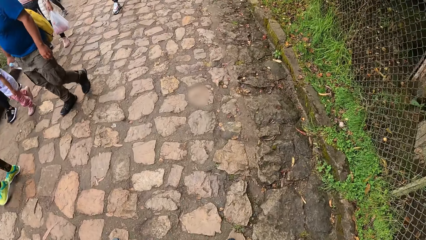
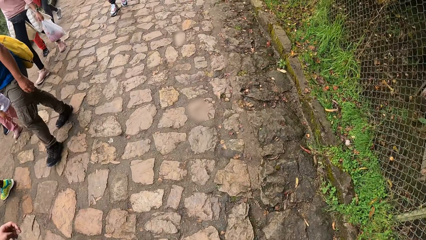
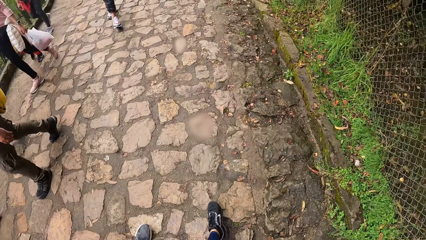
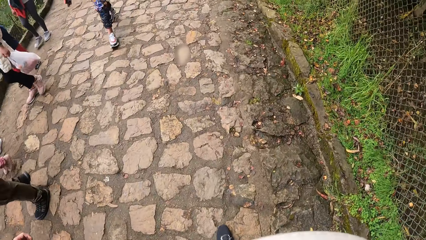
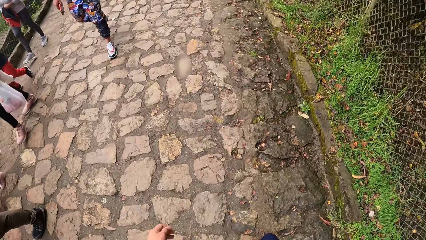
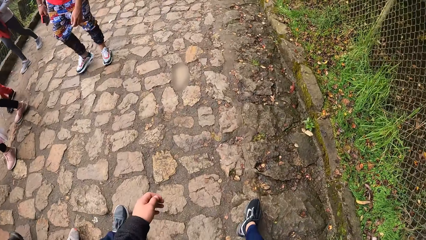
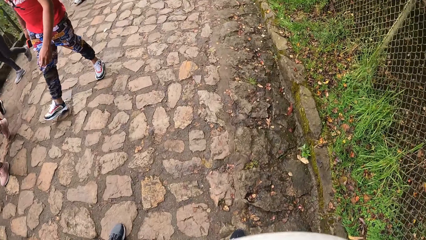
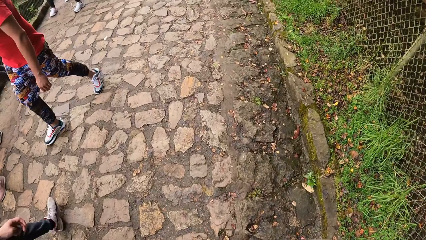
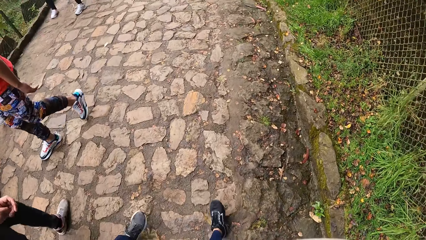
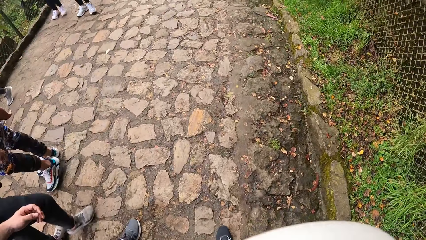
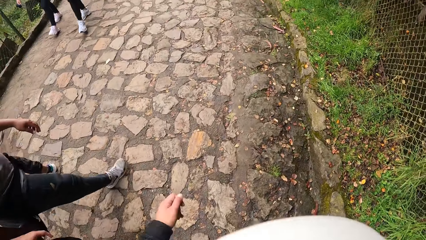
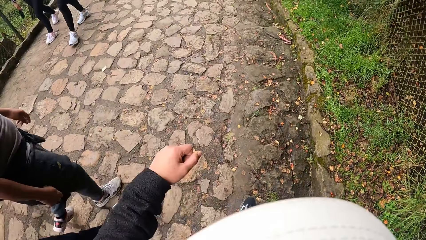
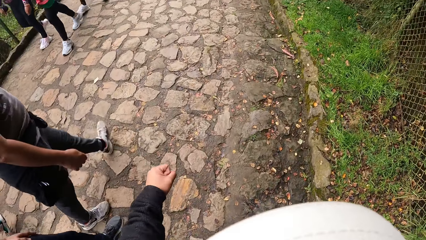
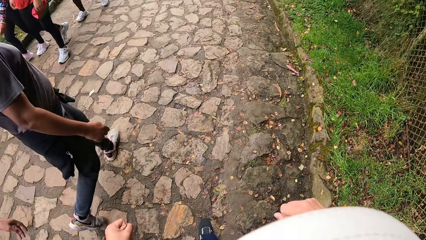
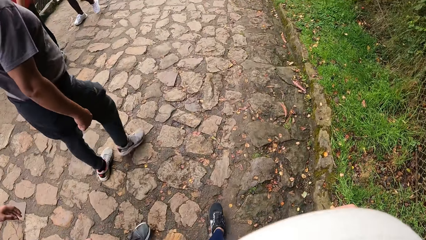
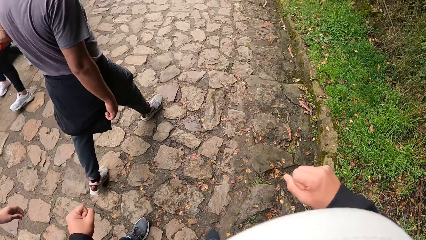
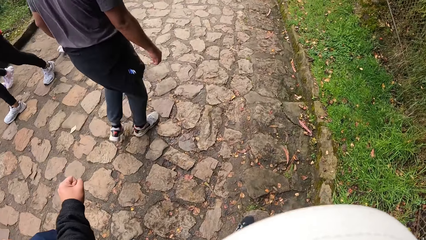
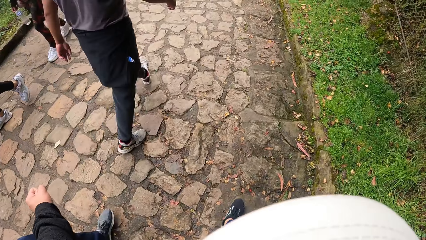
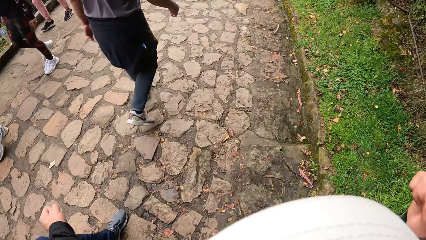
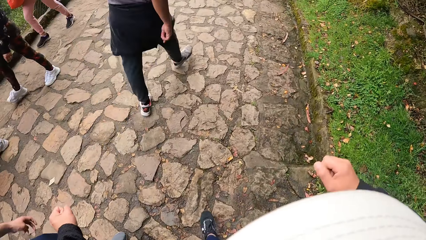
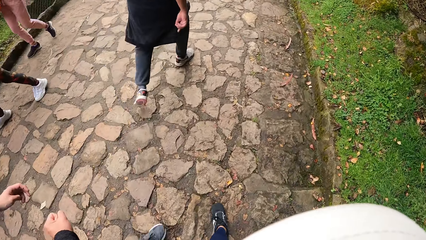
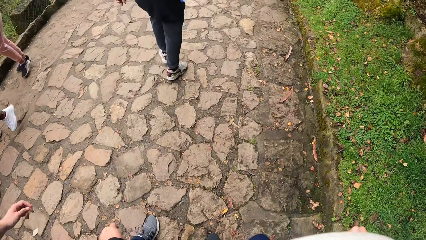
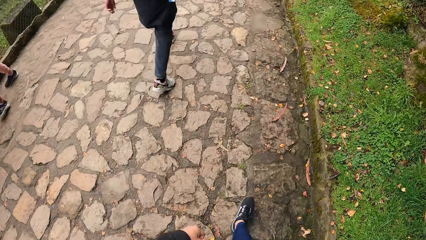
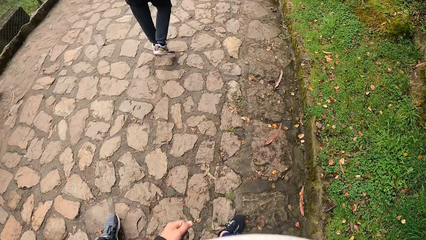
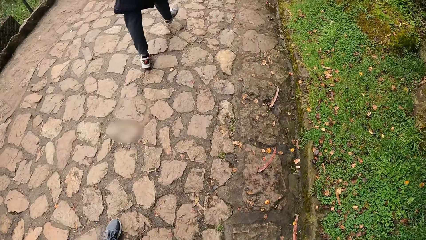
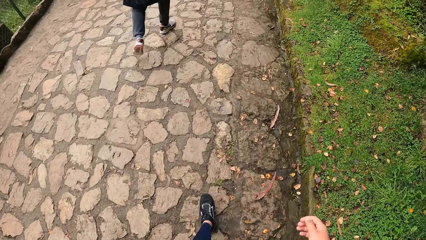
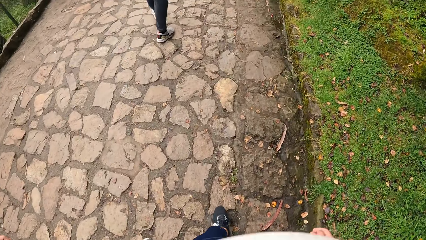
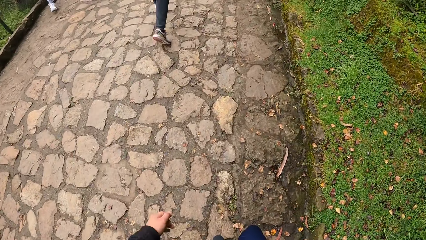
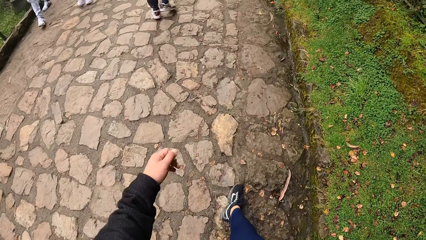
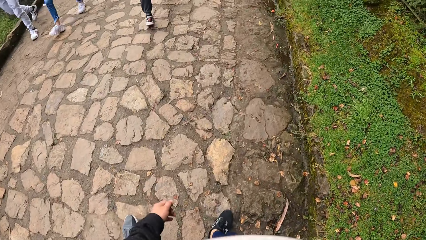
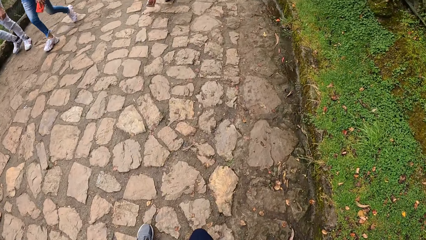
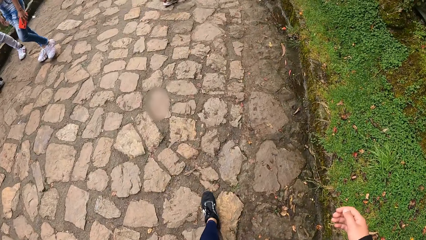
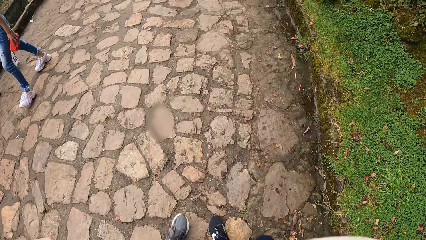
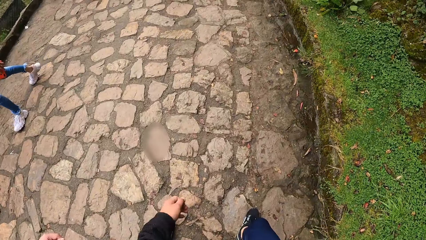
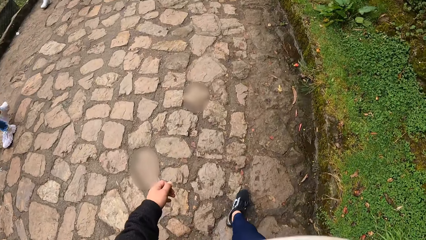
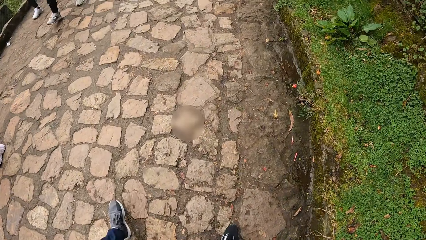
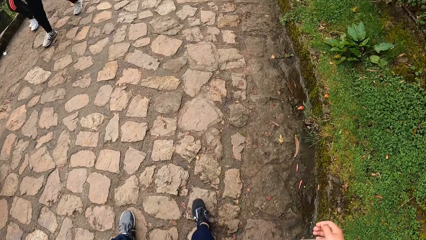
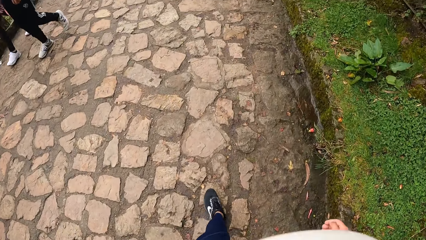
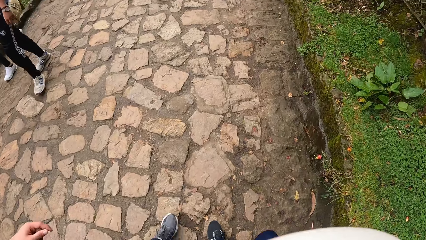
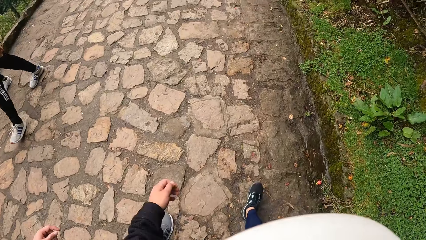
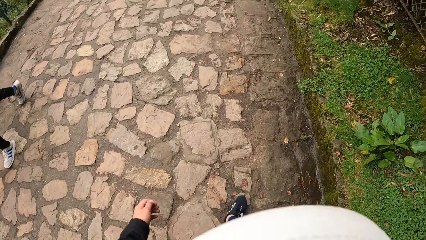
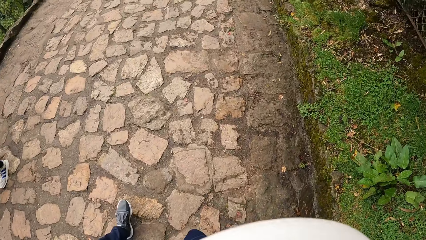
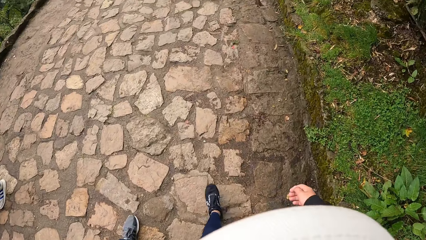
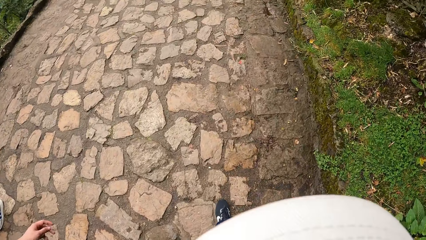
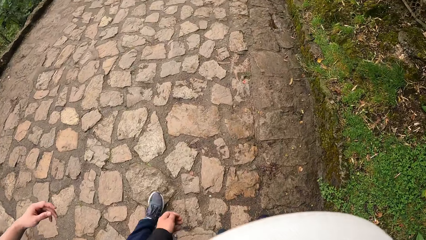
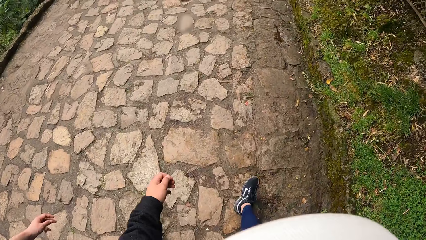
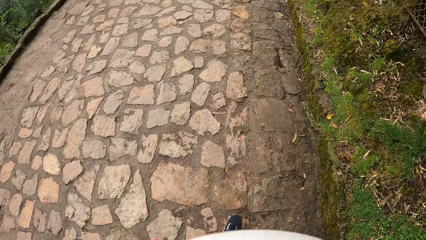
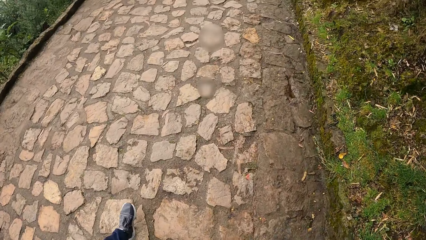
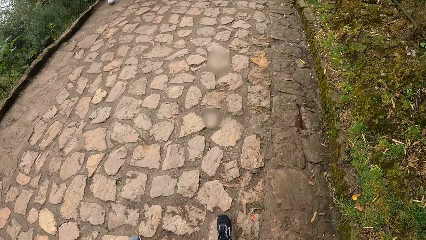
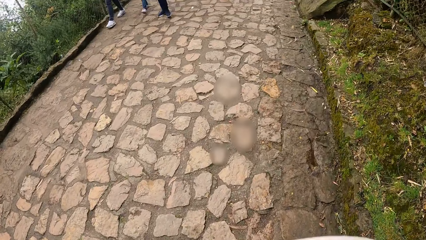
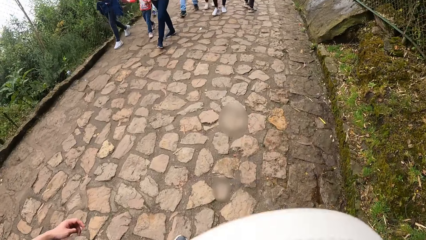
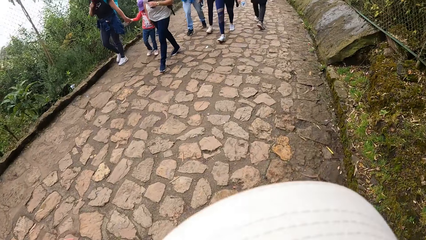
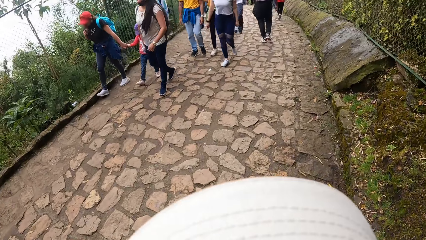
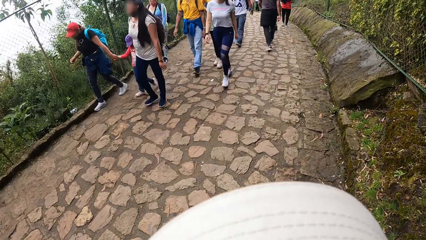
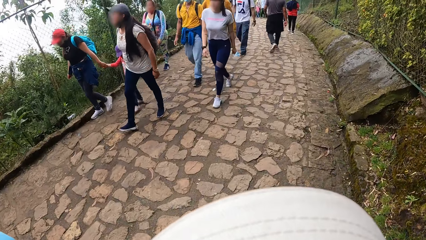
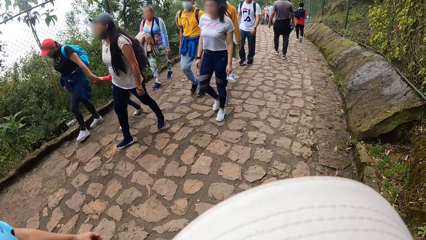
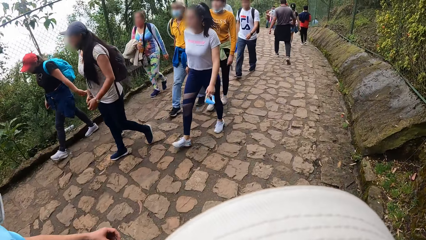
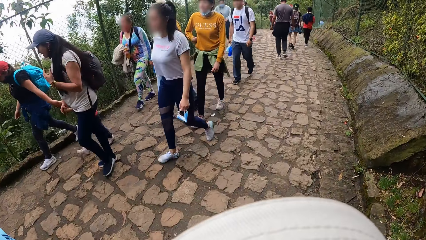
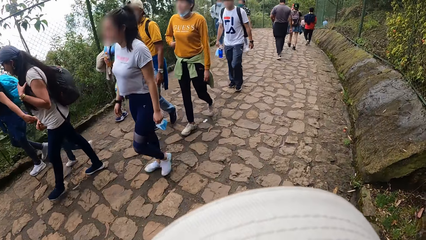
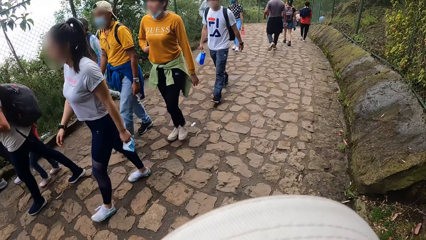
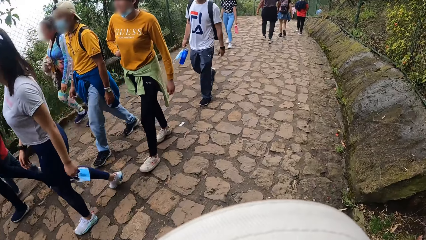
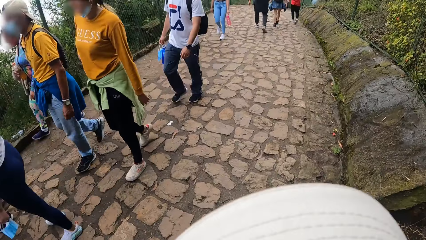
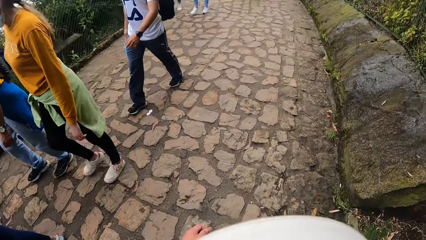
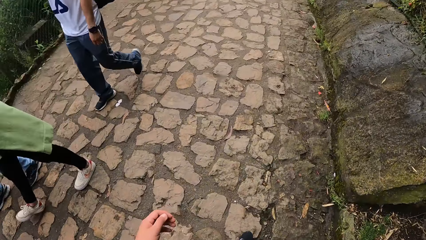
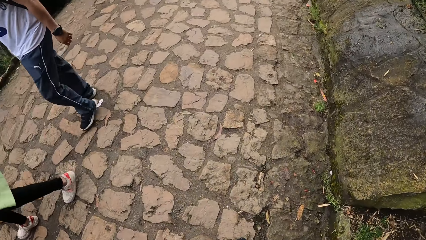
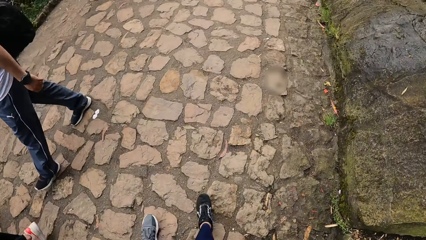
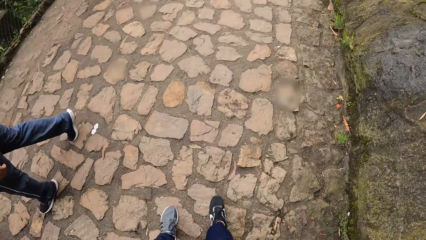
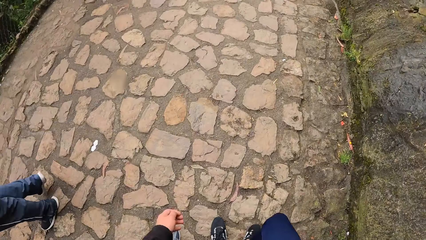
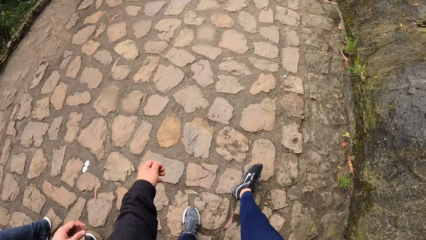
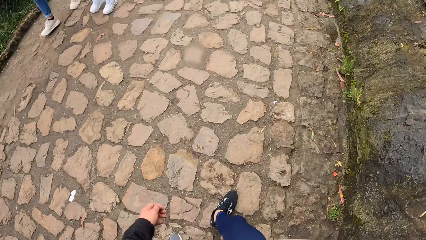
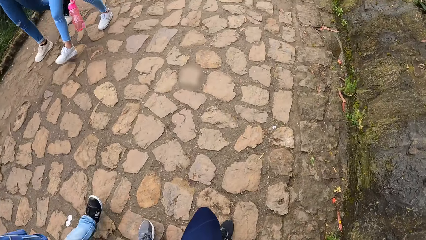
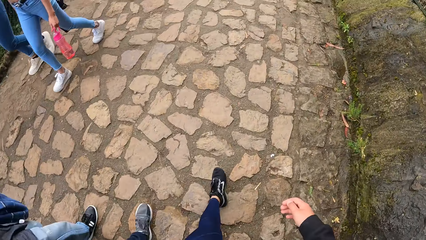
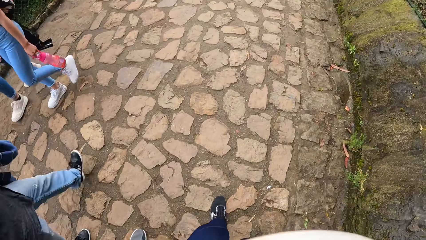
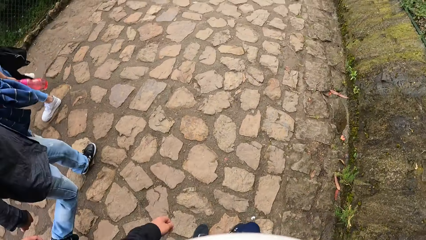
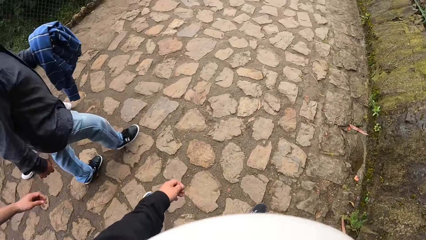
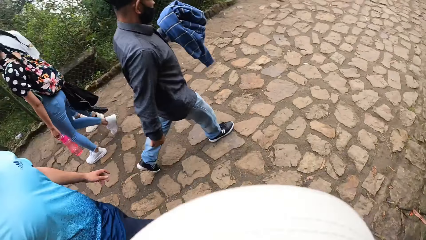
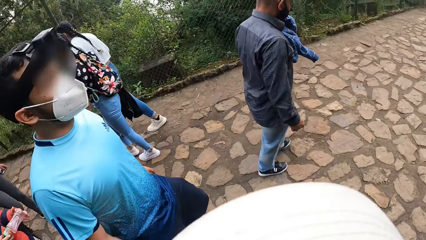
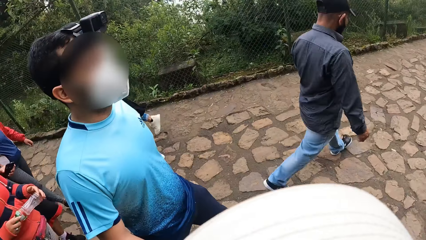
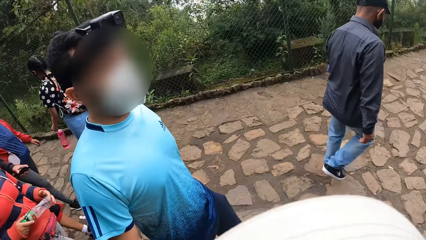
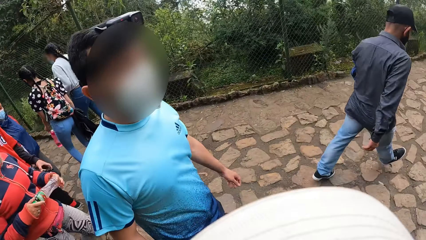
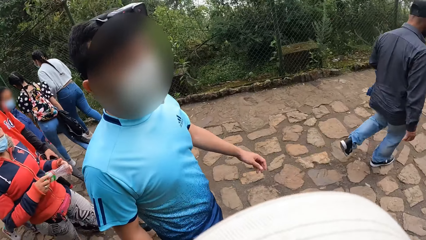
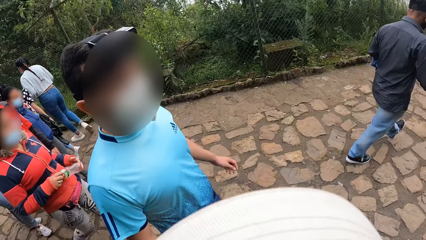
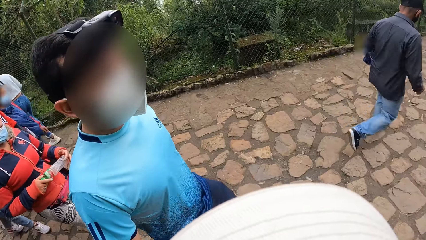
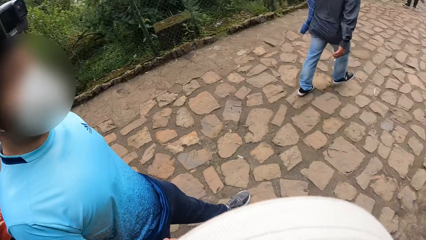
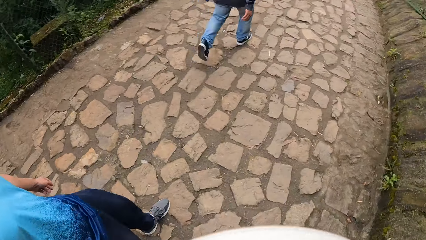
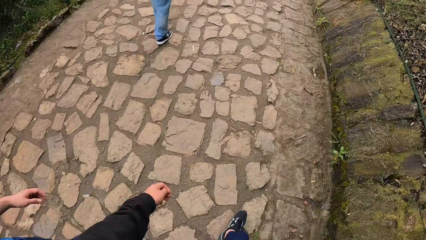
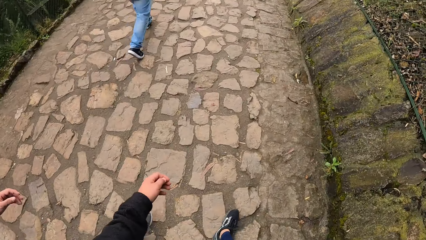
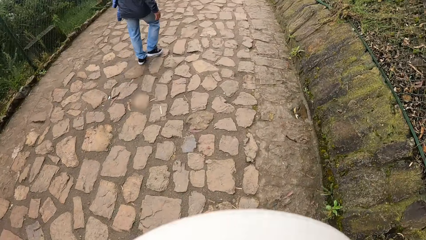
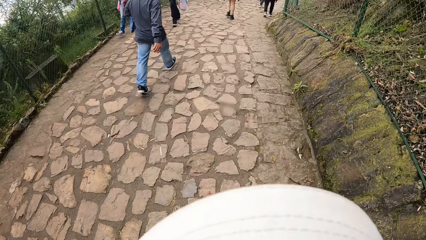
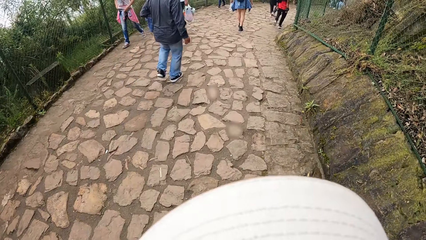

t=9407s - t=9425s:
The camera wearer raises the left hand. They raise the right hand. They walk. They look around a person.
